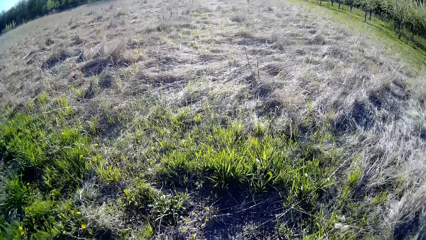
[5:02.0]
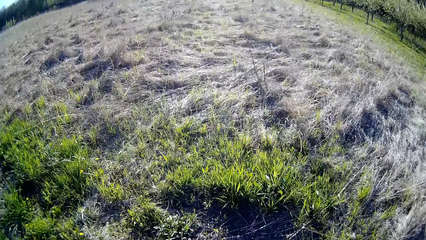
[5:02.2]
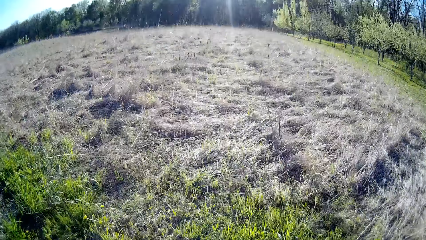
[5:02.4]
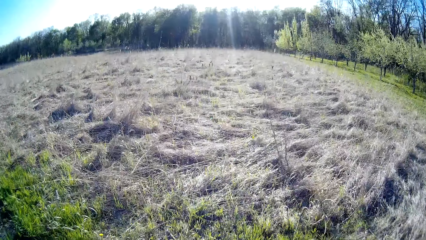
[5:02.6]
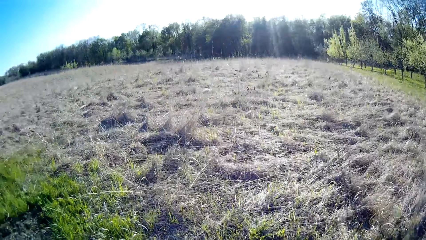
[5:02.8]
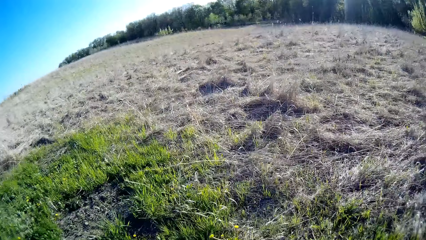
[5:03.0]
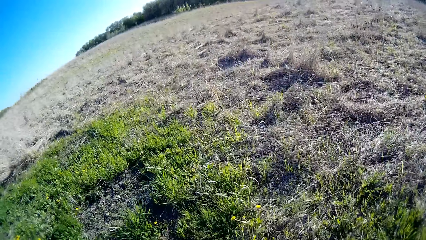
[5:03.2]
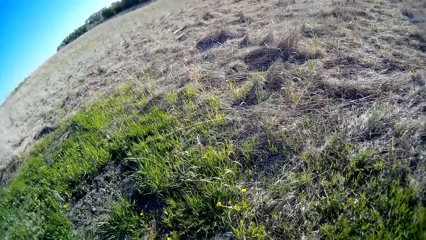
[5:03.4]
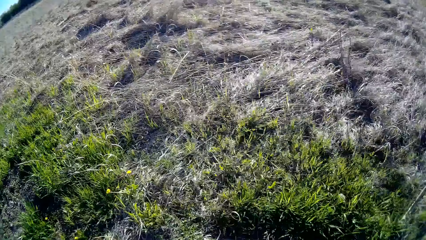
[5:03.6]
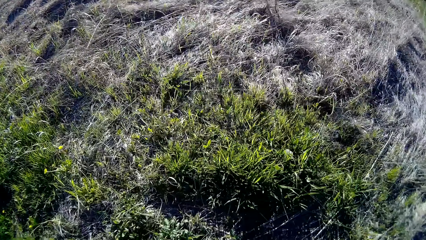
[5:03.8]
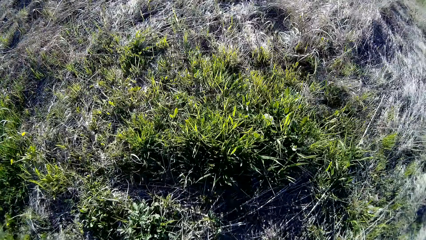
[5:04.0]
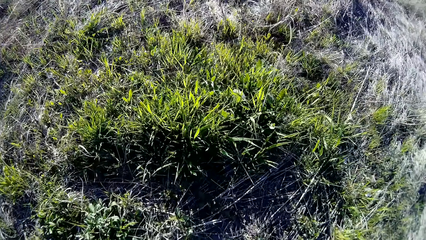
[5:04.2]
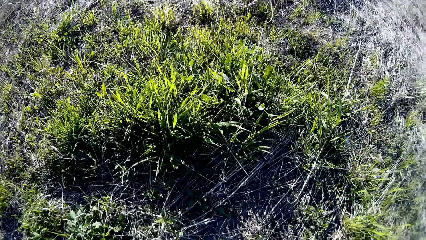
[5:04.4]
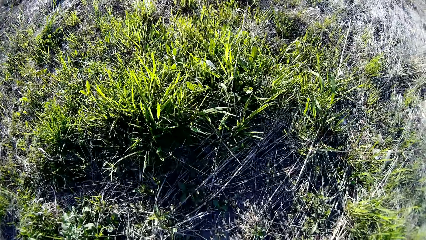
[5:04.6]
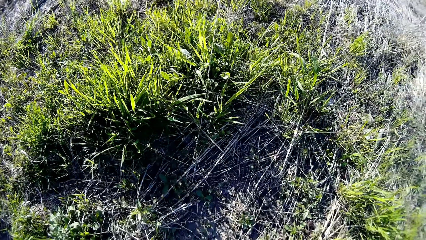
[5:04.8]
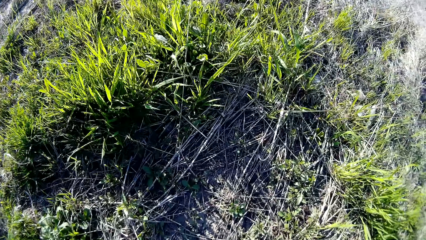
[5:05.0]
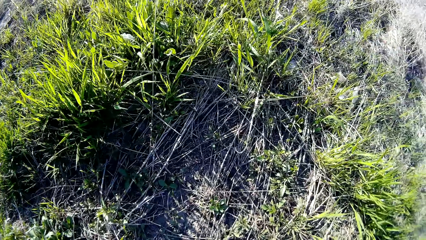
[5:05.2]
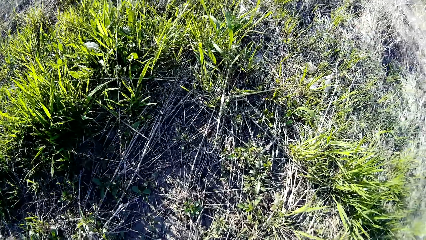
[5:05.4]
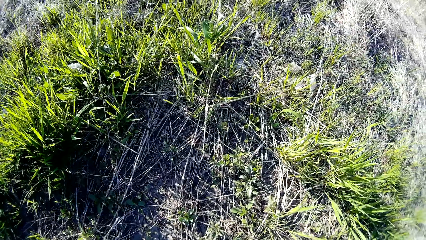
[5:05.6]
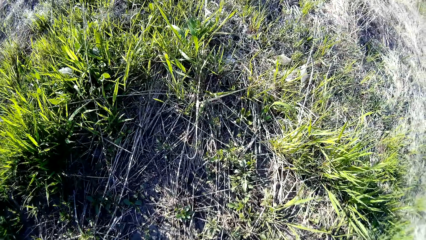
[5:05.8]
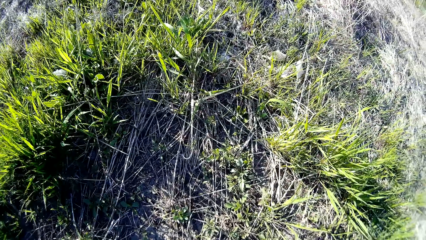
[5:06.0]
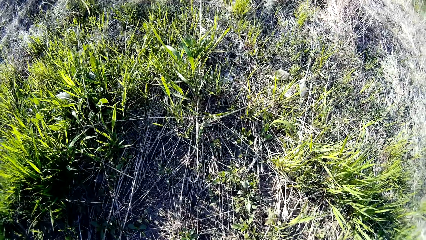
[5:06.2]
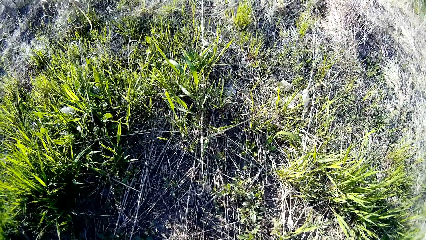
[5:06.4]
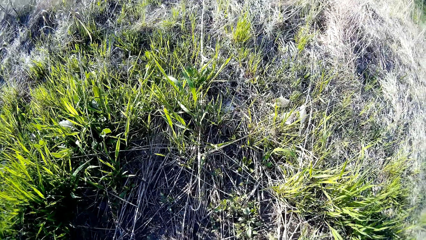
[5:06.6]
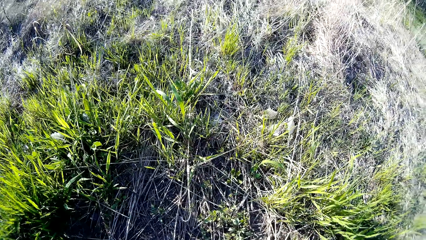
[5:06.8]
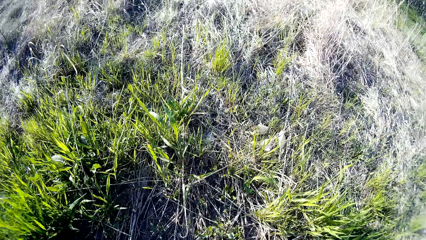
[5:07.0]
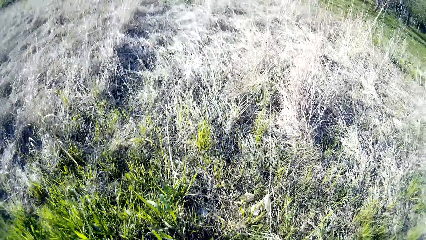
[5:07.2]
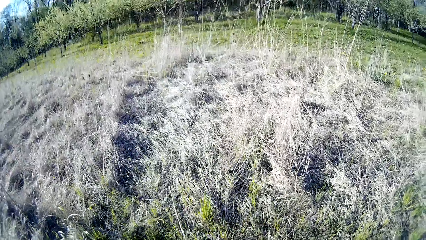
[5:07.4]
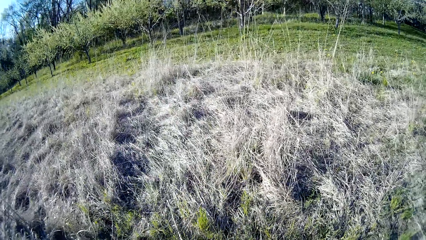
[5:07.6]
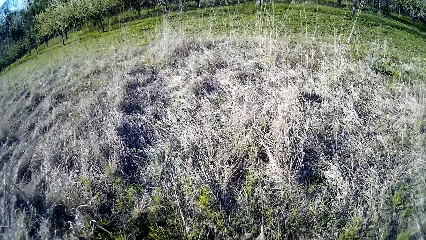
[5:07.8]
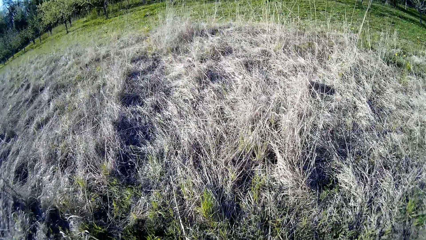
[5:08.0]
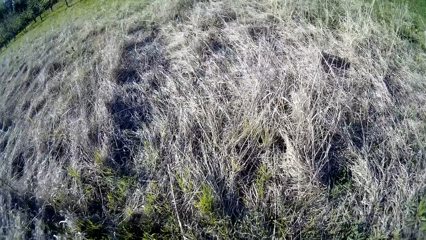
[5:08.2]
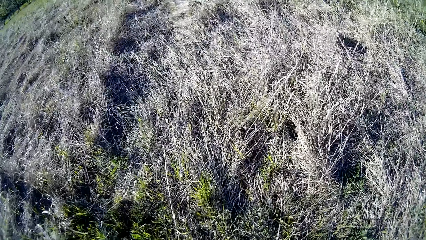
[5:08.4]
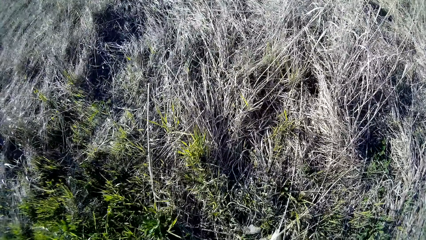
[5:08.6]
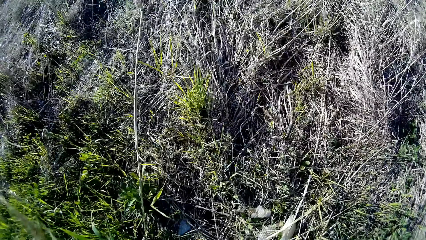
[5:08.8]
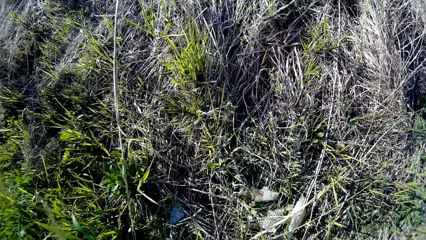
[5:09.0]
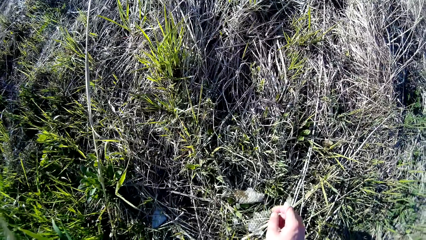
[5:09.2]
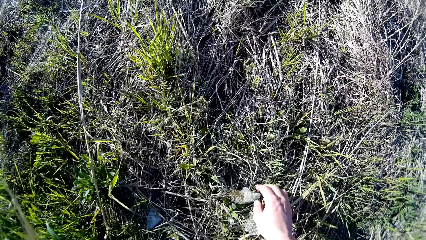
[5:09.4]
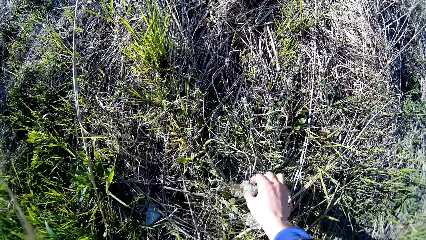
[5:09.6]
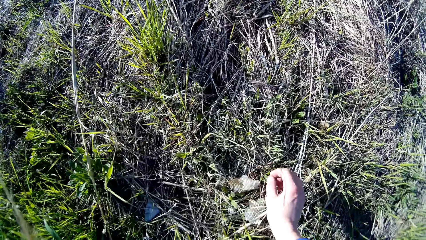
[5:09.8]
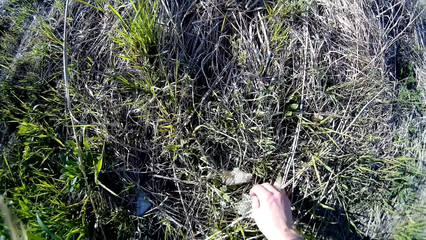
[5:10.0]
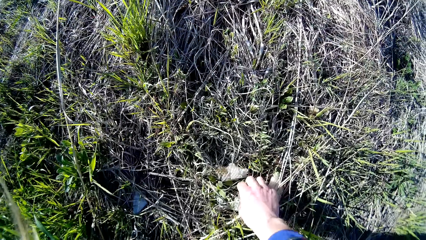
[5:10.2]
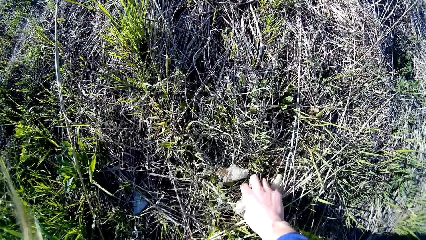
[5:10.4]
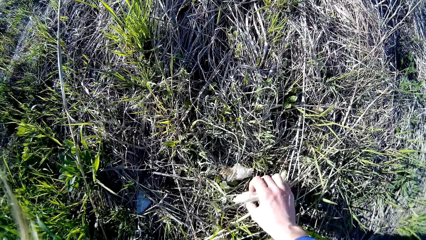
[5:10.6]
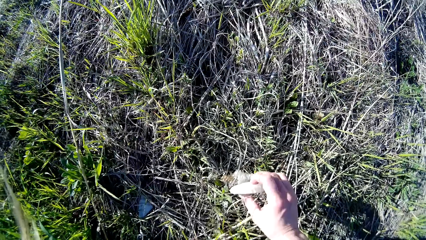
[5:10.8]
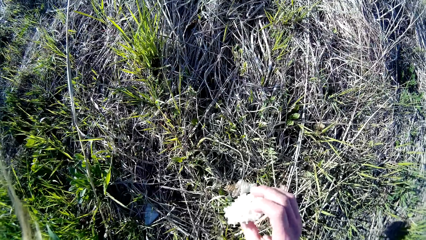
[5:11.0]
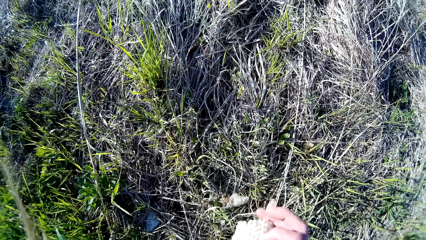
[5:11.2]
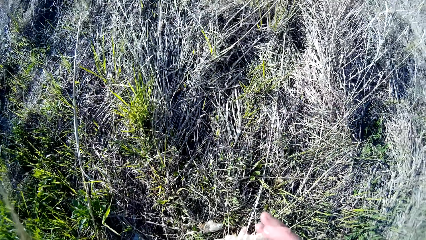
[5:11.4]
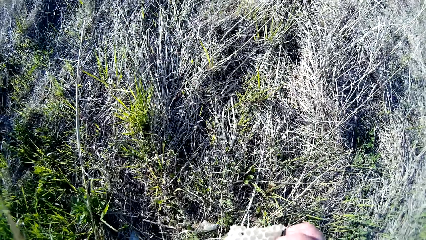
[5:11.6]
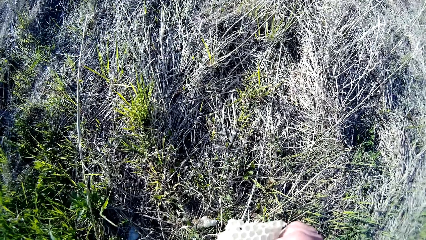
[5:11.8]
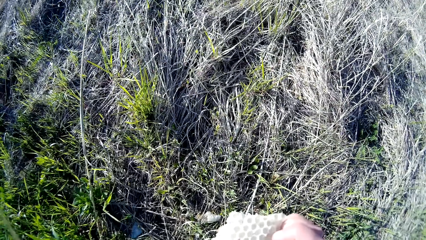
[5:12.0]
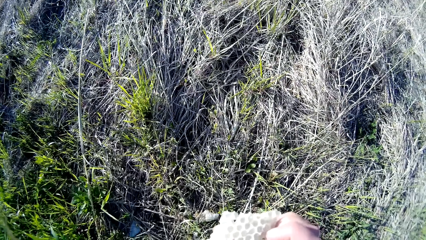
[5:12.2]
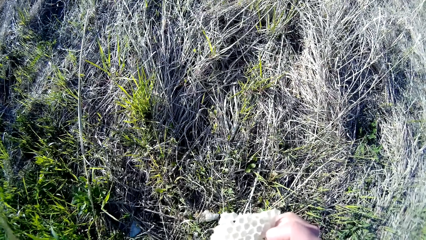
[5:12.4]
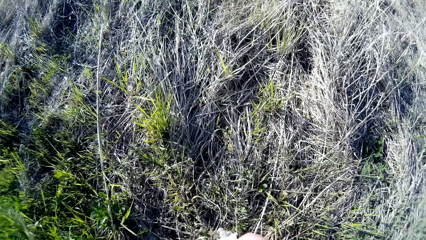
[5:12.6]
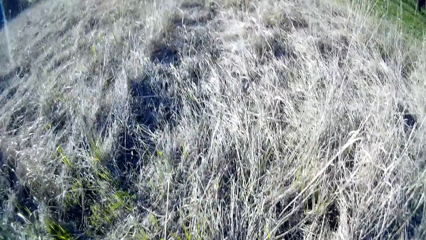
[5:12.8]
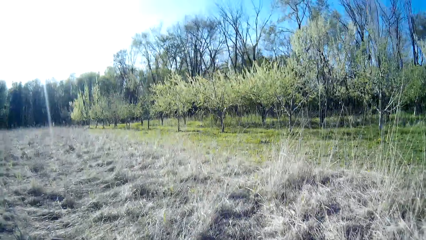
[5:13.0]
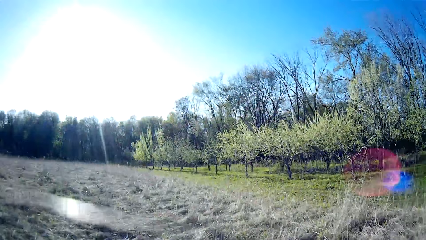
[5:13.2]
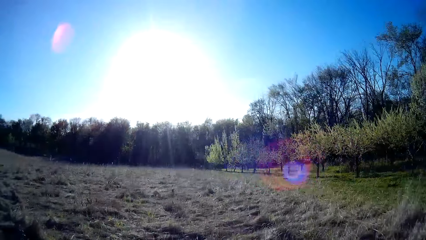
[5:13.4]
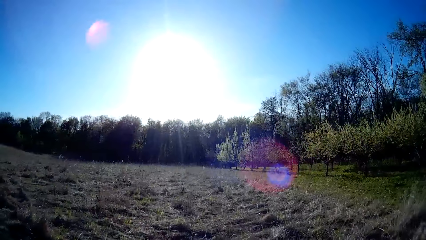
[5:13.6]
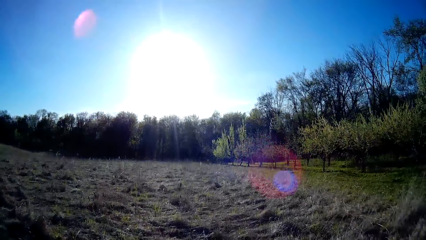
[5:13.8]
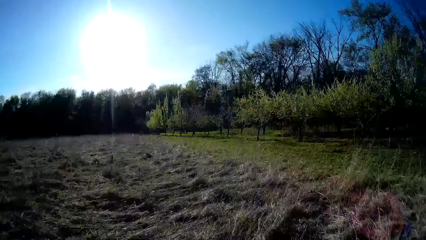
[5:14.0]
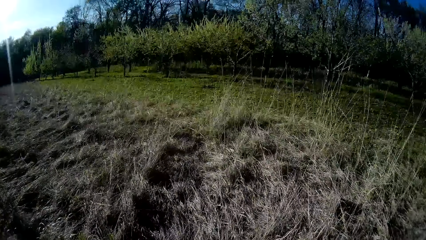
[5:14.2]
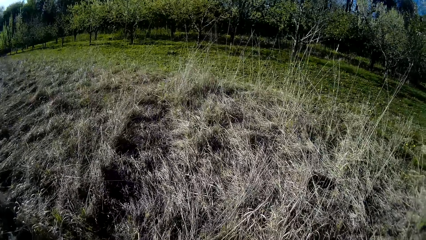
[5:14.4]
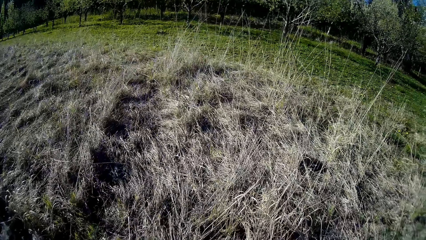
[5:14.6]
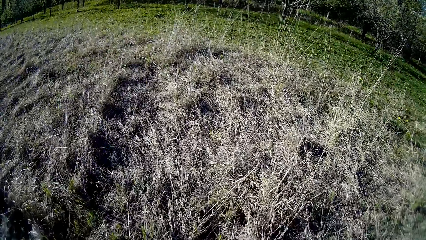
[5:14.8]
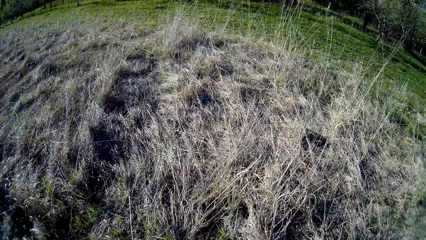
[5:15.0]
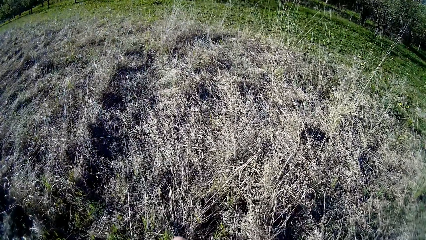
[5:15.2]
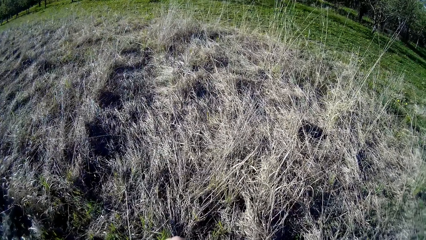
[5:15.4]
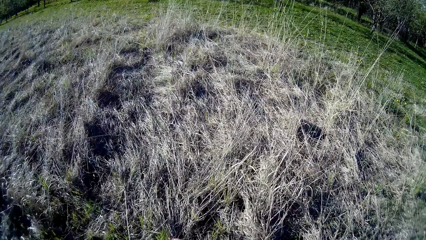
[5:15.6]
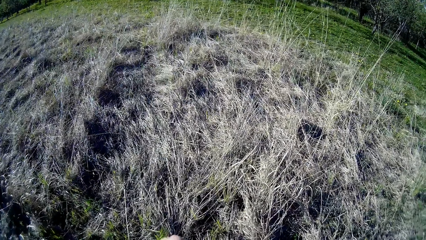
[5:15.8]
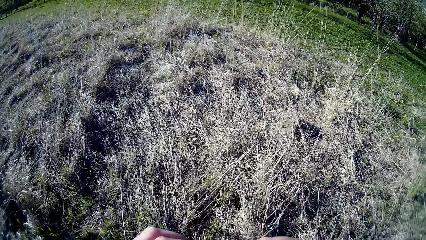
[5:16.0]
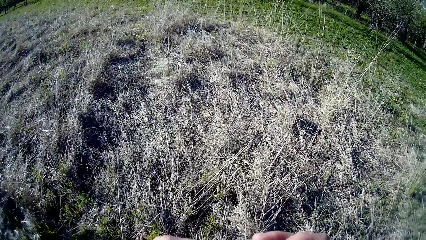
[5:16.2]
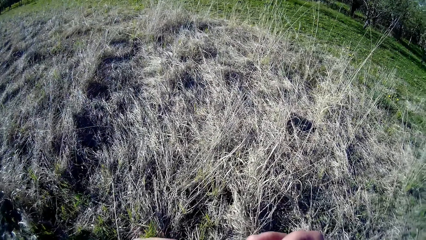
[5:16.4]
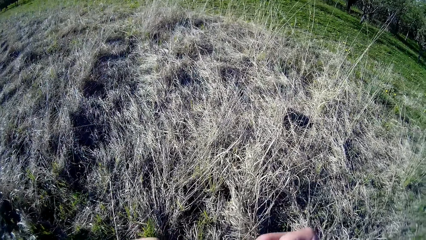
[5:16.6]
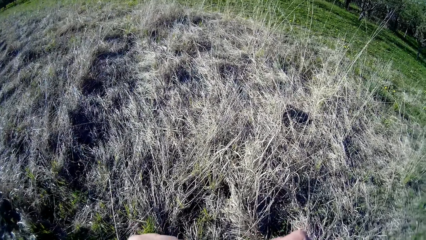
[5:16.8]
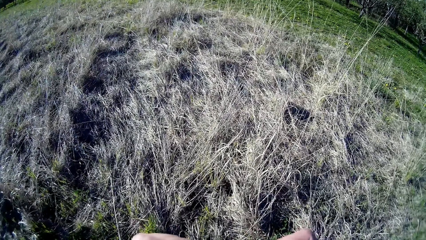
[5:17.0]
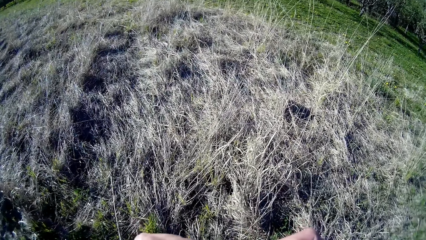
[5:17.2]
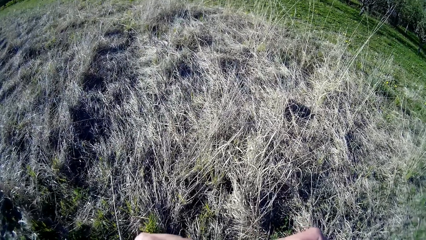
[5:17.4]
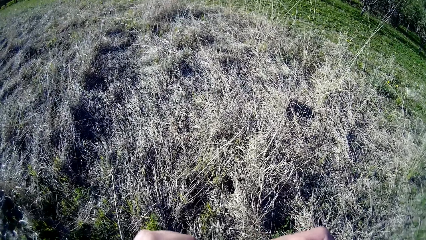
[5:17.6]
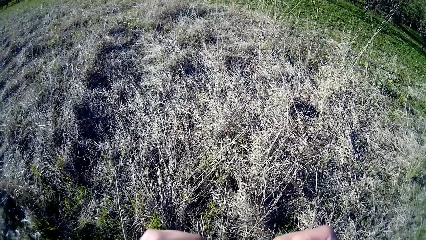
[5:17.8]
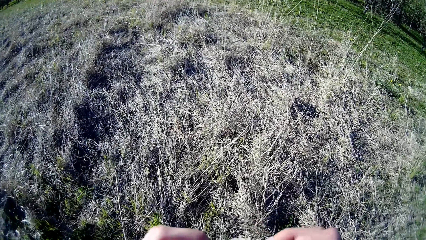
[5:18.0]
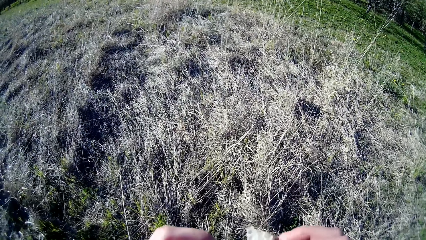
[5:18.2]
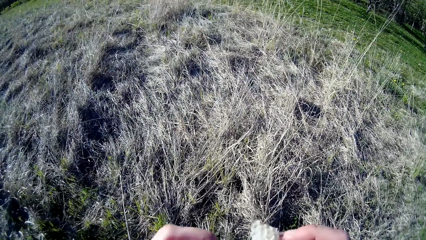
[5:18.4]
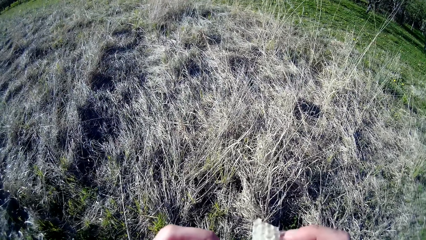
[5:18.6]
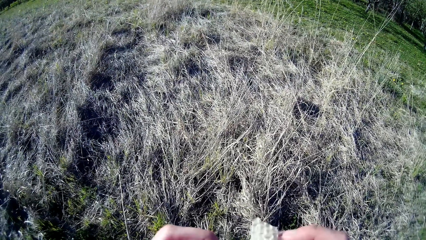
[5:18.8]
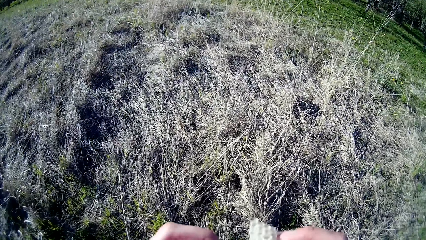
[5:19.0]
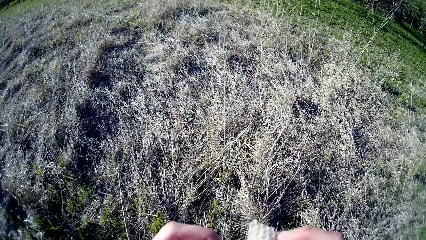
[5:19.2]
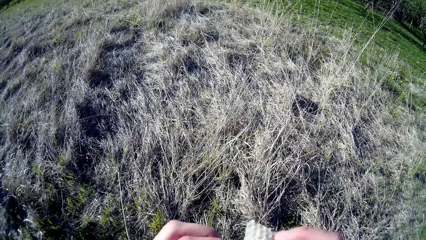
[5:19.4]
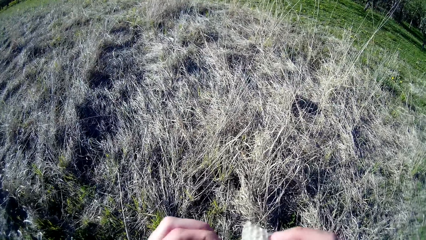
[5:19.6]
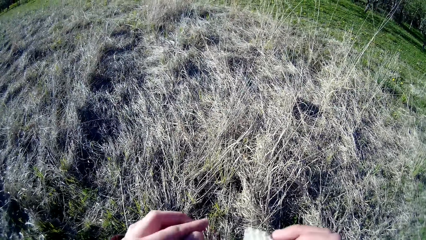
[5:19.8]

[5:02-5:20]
The camera wearer picks a honey comb or bee wax on the ground with her right hand. She plugs the bee wax.
